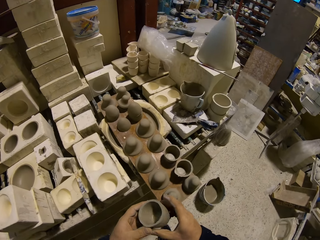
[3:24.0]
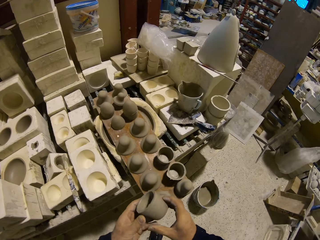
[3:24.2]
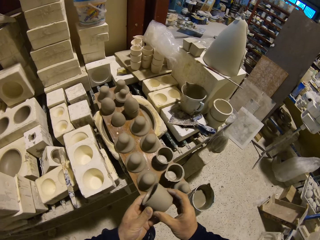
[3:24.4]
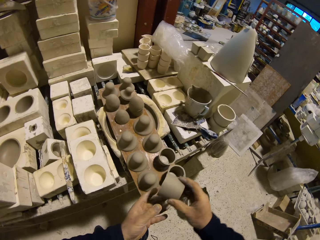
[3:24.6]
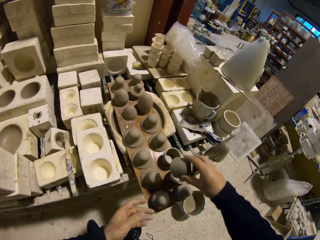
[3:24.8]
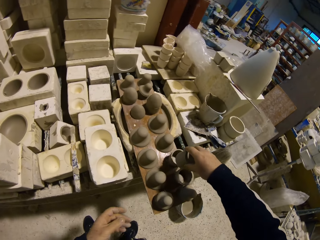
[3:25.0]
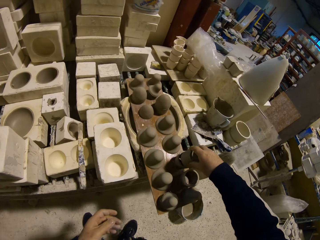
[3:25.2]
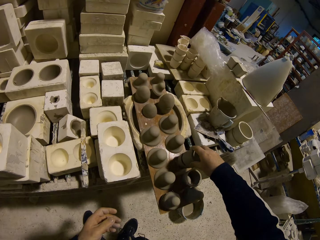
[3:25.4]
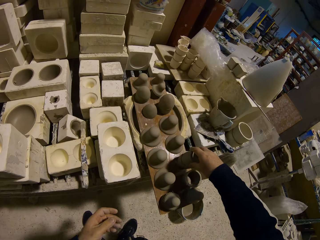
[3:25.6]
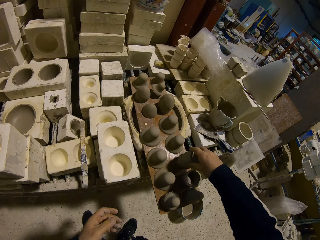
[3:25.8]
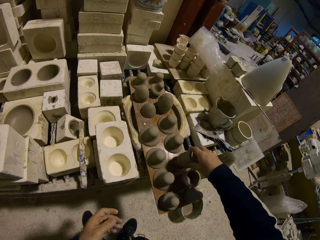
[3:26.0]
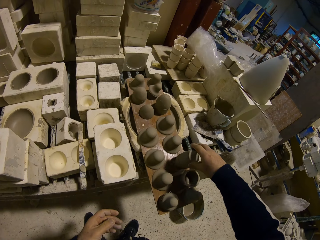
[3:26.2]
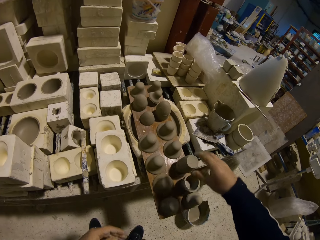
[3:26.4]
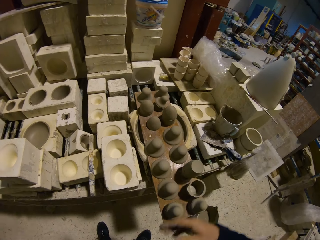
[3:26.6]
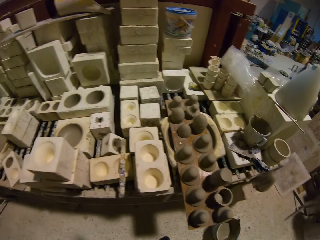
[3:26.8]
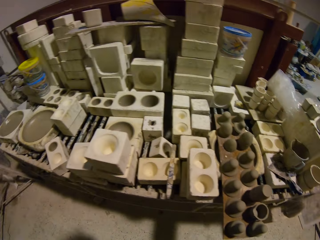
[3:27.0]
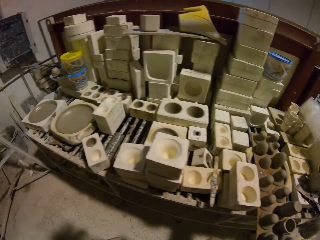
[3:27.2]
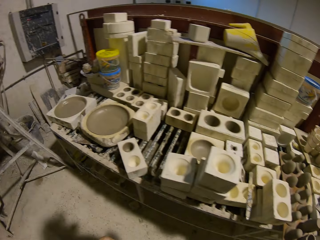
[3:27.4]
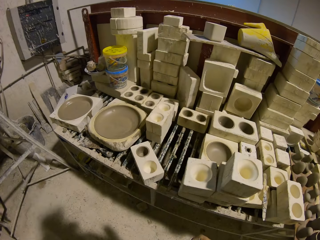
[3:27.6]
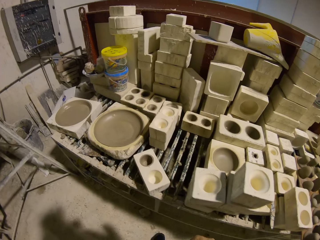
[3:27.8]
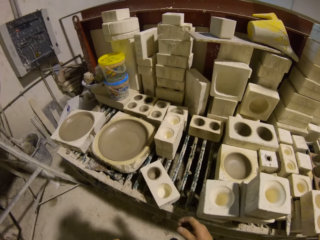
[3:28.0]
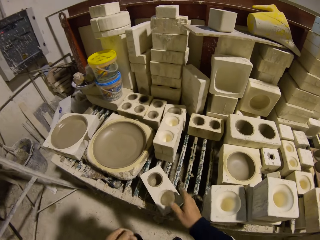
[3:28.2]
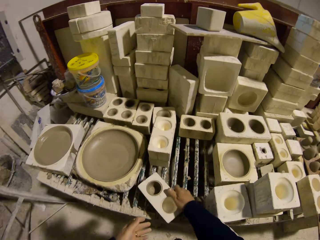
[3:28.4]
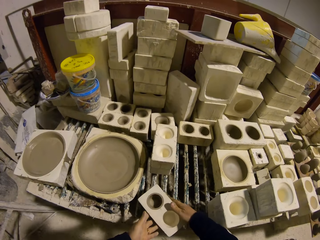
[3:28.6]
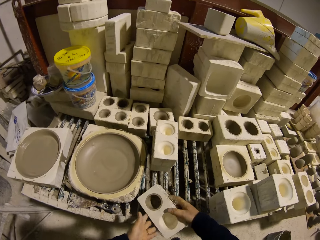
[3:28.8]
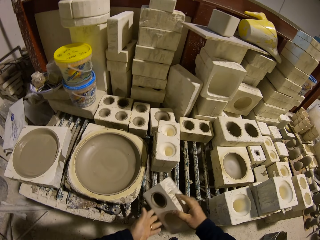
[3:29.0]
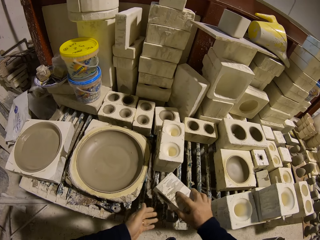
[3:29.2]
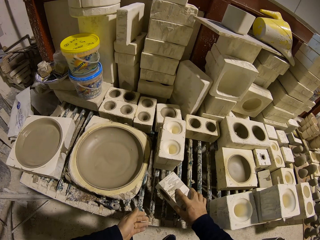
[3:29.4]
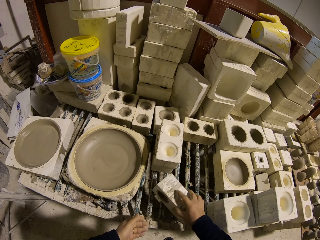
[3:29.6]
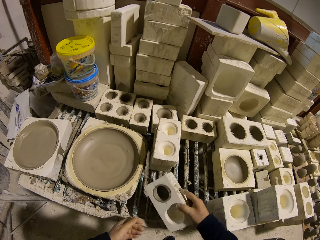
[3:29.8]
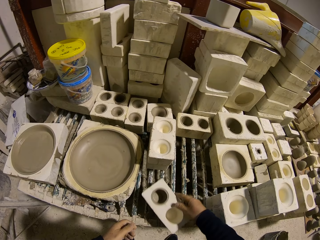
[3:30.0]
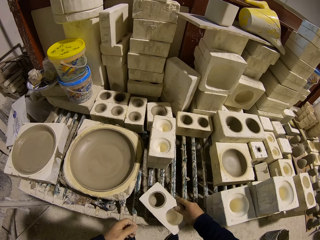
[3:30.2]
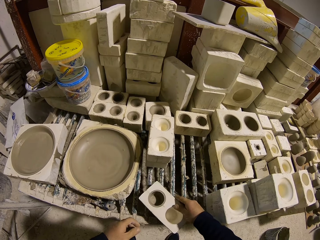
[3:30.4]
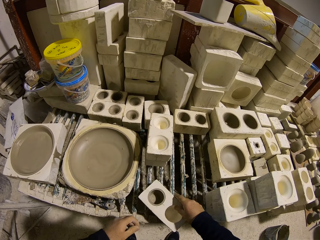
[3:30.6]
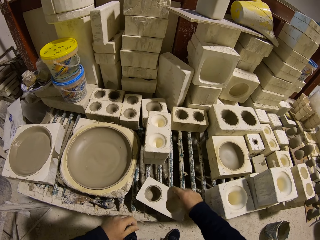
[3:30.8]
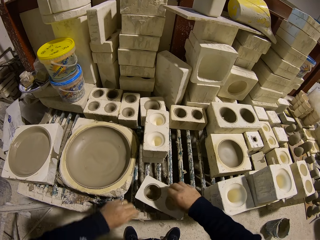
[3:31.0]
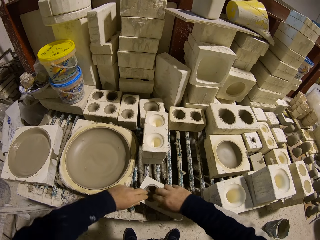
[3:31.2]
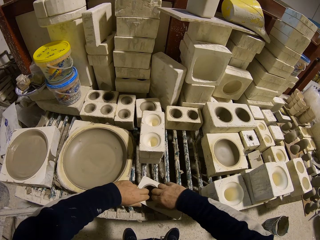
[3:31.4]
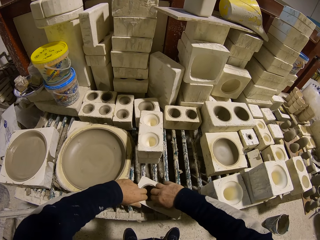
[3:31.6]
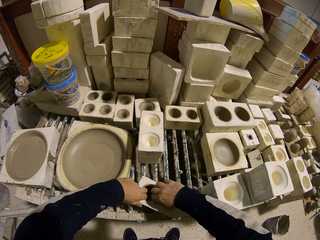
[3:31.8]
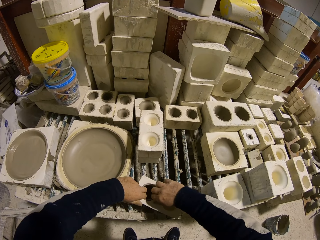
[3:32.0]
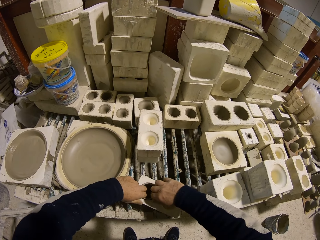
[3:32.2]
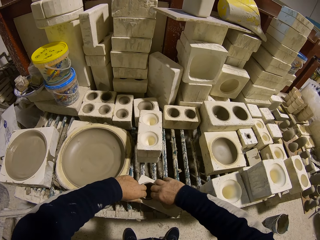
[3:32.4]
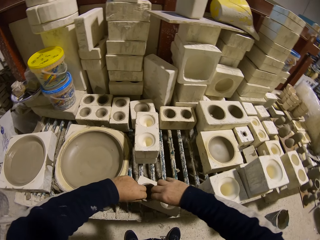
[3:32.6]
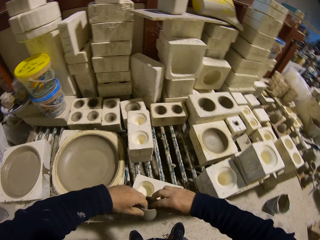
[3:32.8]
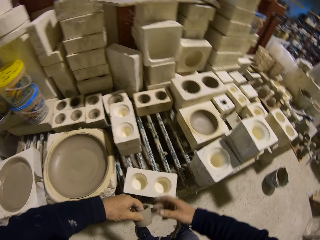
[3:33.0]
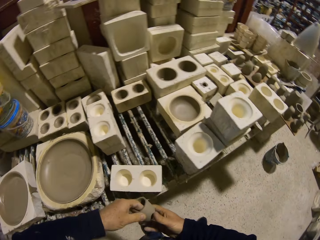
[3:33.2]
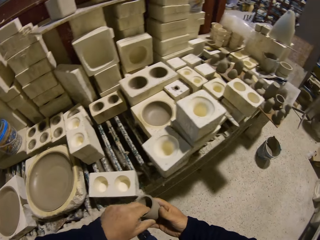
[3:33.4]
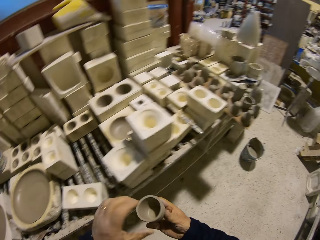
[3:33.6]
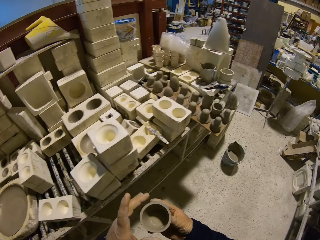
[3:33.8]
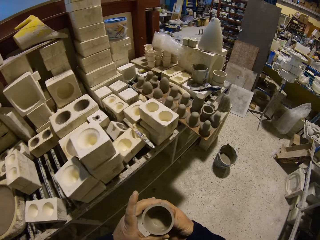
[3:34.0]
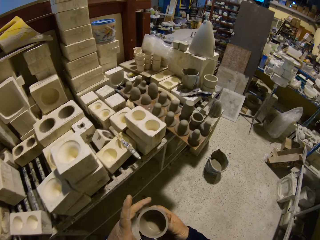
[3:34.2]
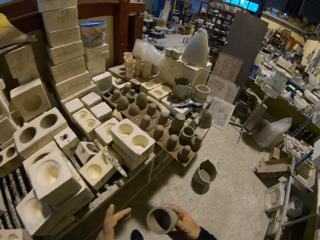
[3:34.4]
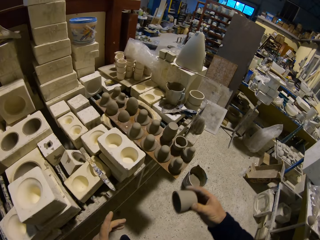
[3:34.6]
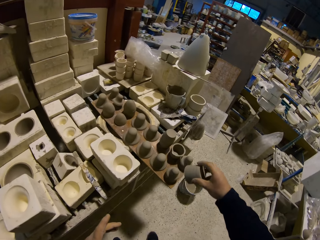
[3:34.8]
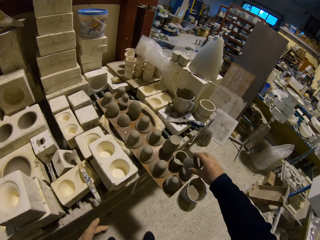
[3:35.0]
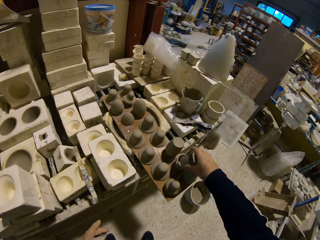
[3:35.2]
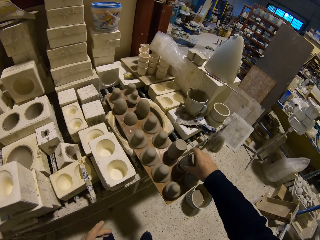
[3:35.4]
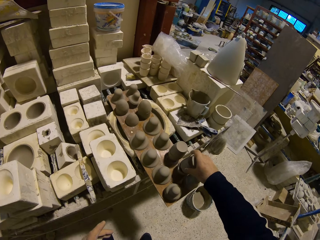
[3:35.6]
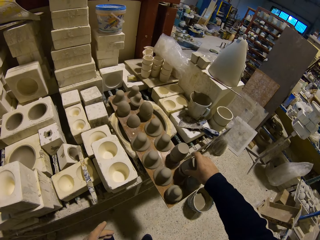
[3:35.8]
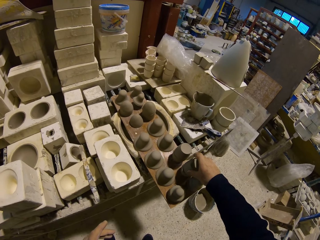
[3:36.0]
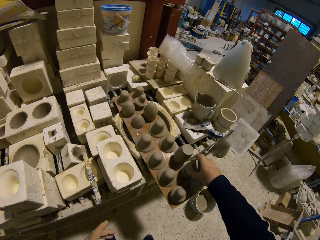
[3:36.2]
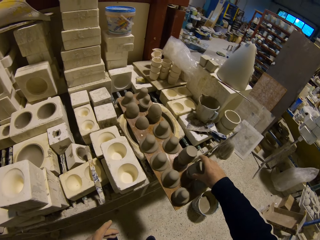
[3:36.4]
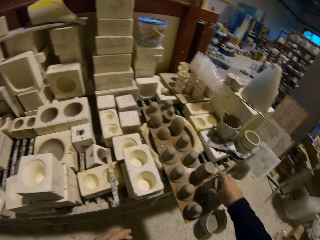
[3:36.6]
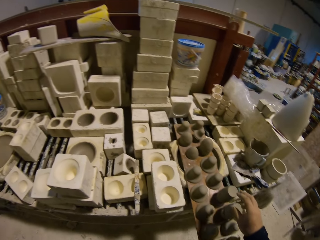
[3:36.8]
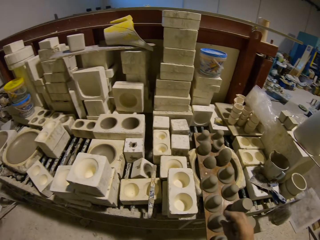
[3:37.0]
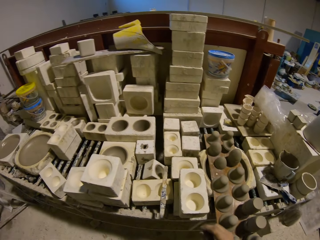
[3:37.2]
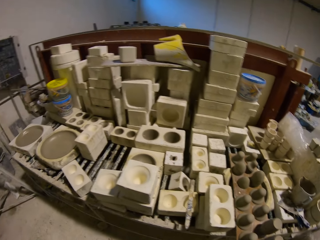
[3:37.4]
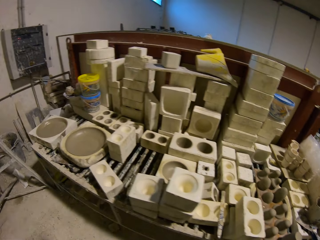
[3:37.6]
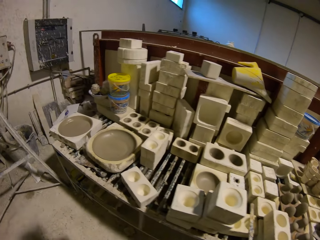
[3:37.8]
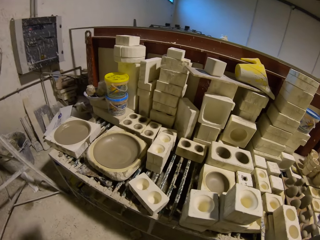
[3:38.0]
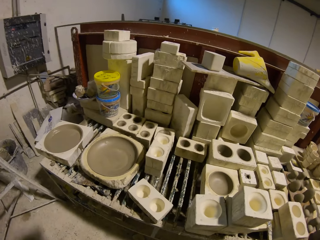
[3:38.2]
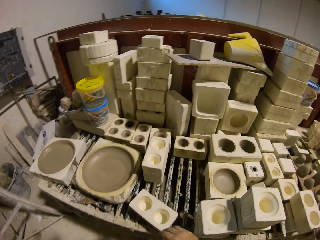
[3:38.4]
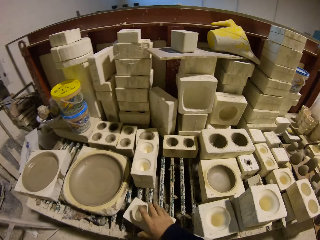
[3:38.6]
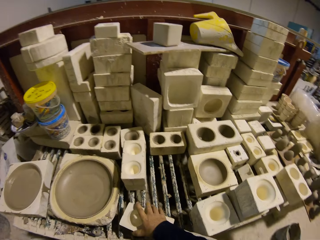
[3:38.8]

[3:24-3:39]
The camera wearer places the vase on top of the other vase. They walk towards the vase. They hit the mold on the table. They remove the vase clay from the mold. They place the vase on top of the other vase.

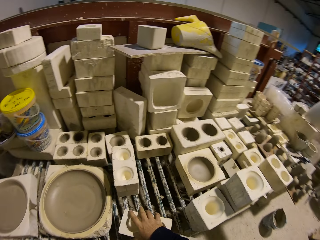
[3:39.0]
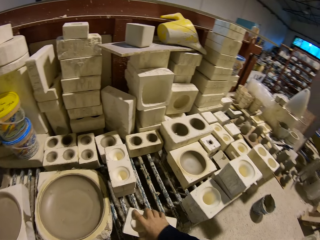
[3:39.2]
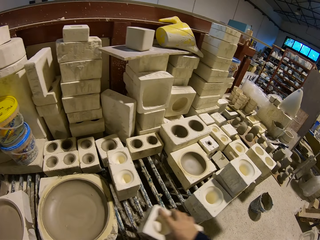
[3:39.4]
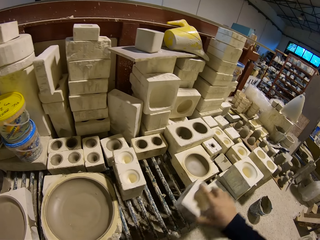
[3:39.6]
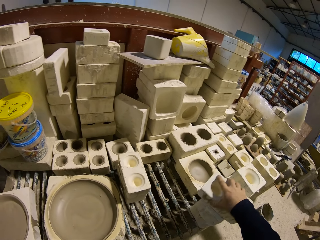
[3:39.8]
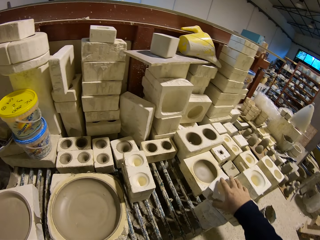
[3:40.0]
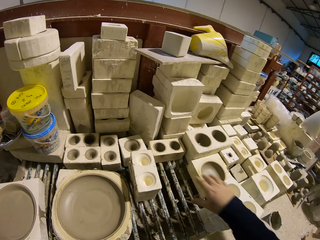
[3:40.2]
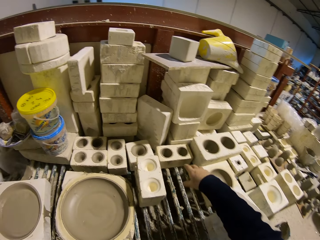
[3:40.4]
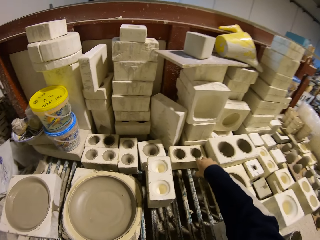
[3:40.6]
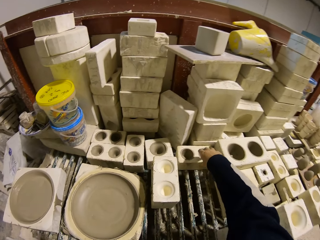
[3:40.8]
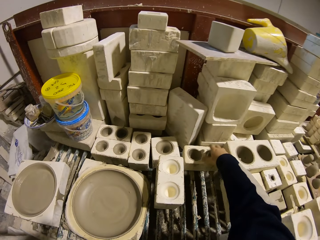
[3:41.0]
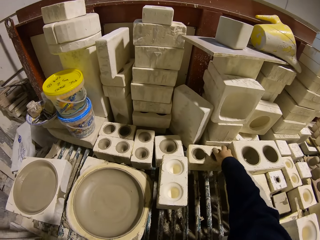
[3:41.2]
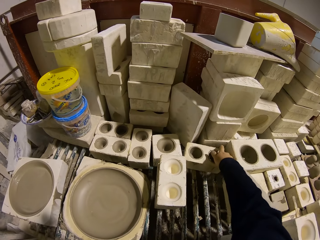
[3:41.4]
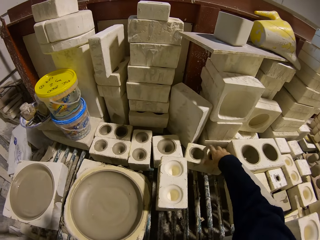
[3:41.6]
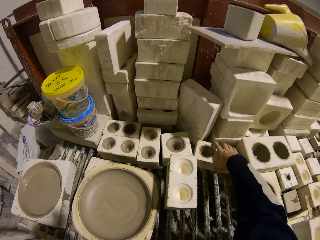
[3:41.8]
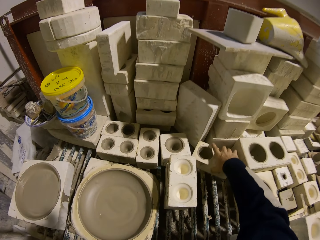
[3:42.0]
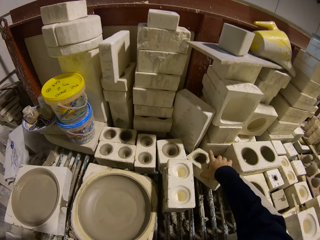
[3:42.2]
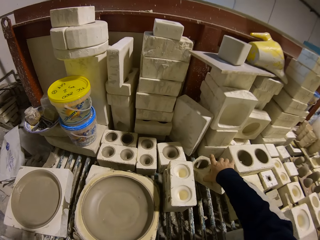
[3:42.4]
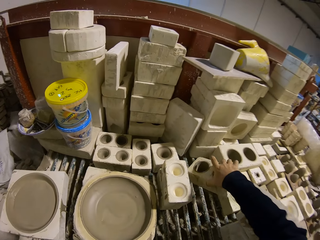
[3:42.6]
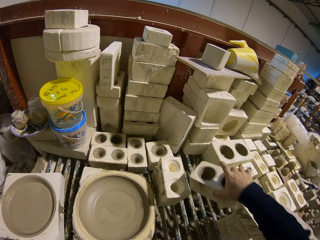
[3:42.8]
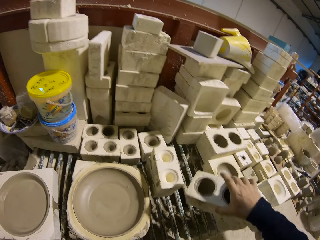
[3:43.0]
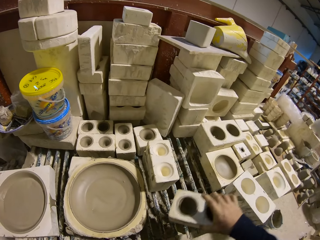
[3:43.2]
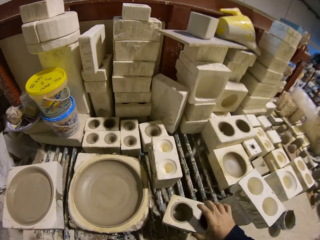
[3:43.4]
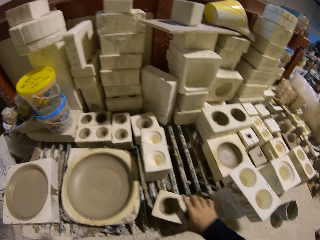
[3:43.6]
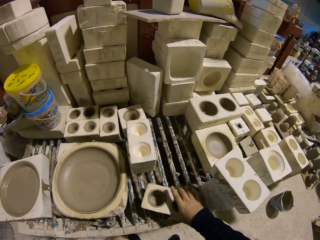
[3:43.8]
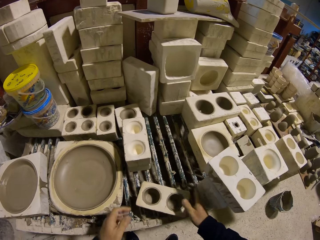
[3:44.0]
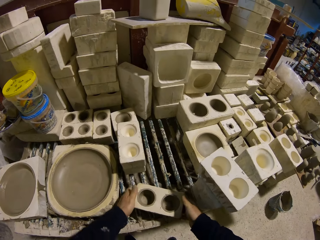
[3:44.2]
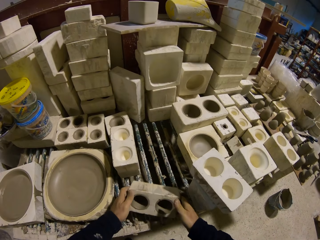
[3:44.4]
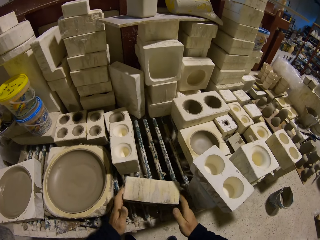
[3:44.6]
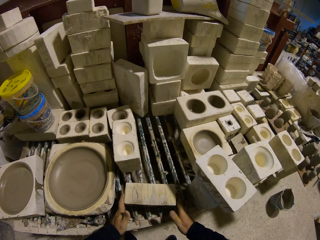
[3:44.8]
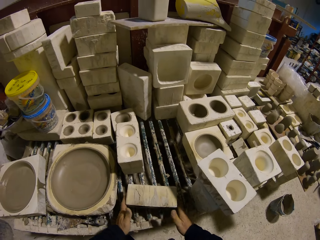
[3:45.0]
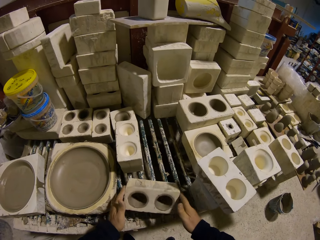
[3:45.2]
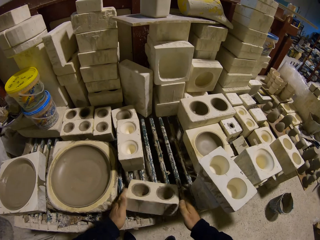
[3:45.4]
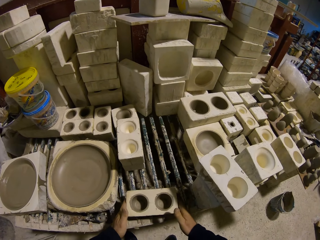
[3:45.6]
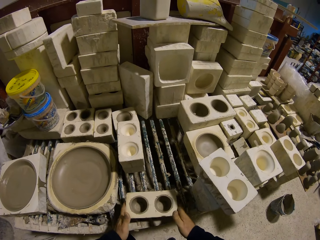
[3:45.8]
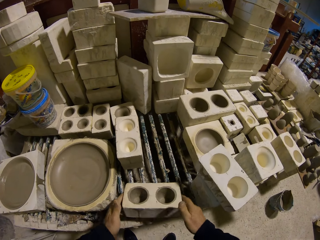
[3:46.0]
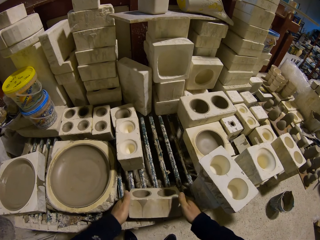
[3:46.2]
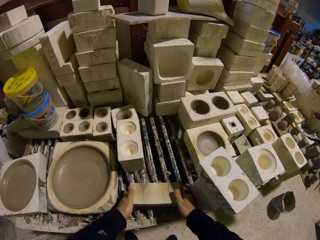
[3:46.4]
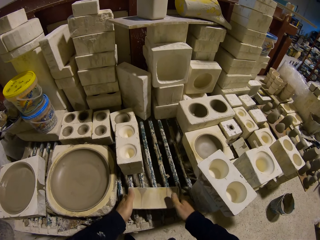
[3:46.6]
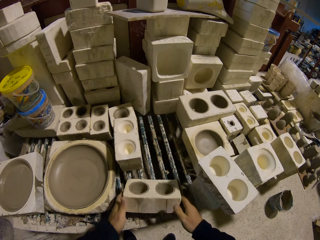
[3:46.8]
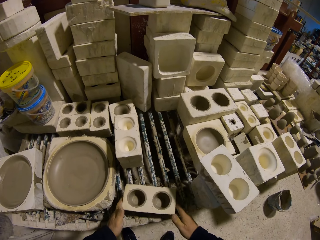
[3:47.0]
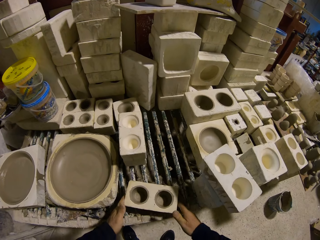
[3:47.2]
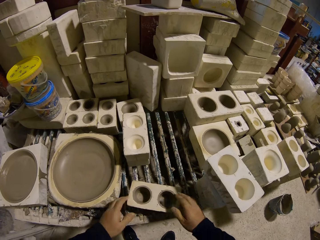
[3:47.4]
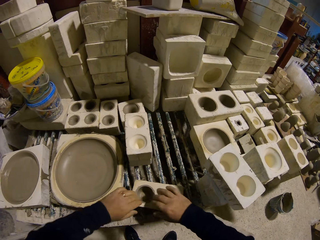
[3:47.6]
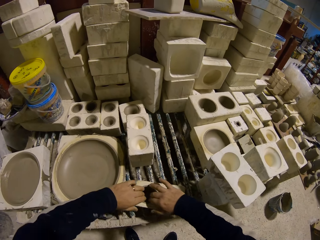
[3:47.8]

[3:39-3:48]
The camera wearer moves the mold. They hit the mold on the table.
